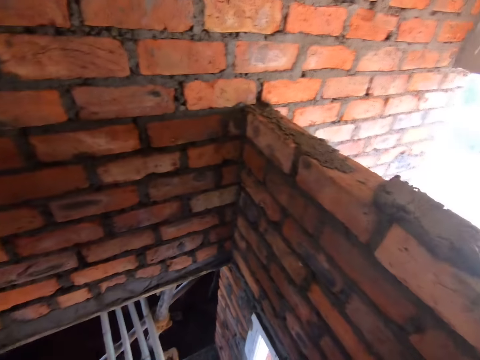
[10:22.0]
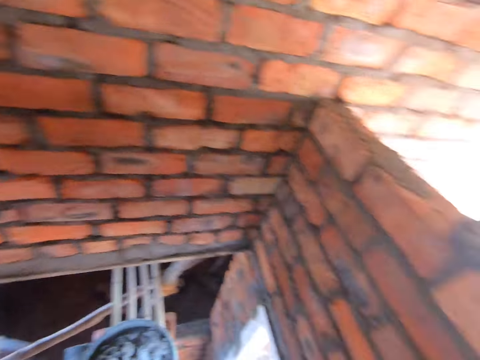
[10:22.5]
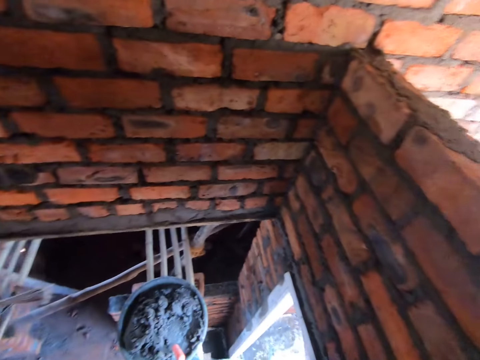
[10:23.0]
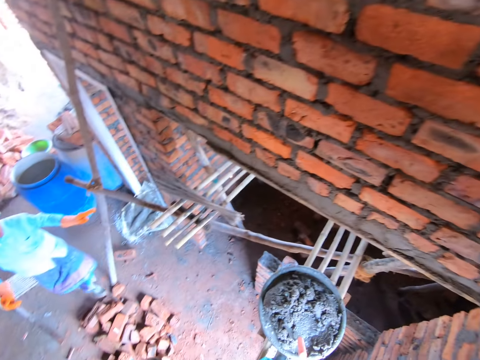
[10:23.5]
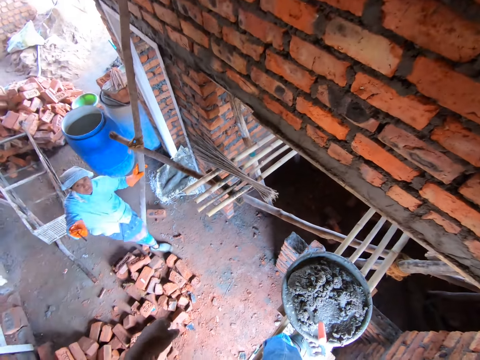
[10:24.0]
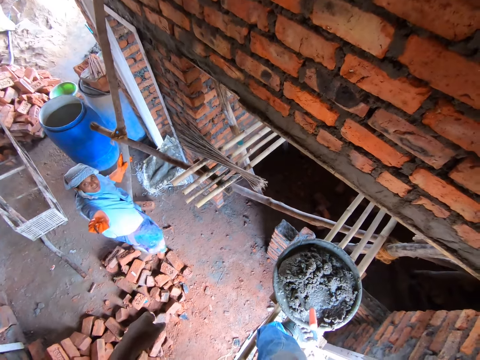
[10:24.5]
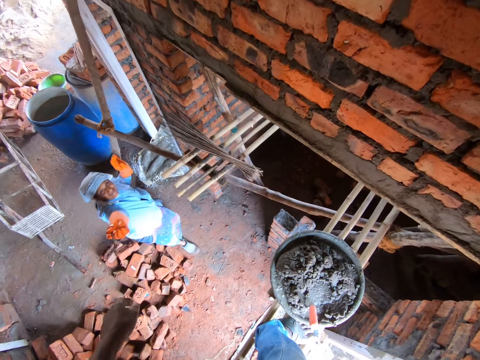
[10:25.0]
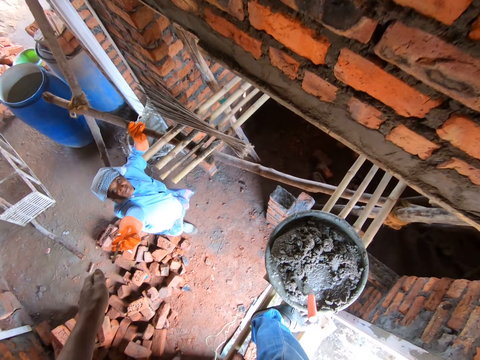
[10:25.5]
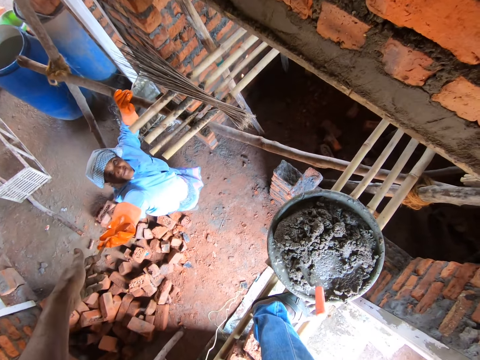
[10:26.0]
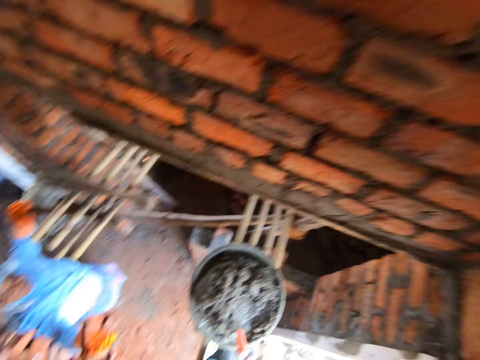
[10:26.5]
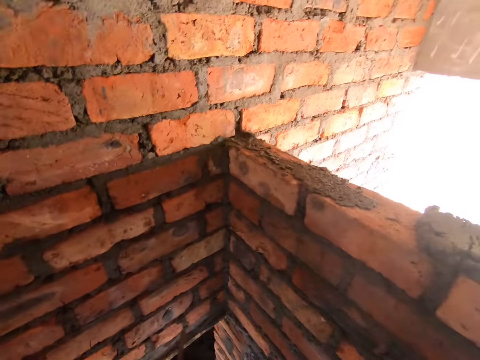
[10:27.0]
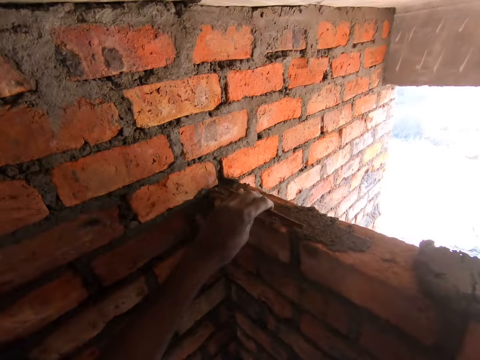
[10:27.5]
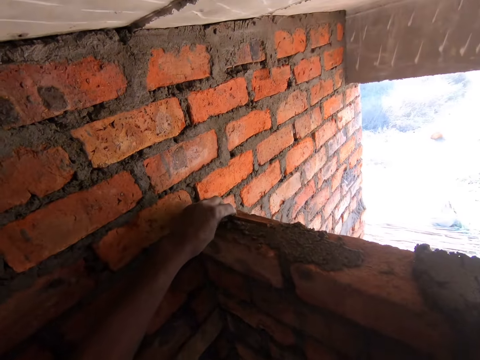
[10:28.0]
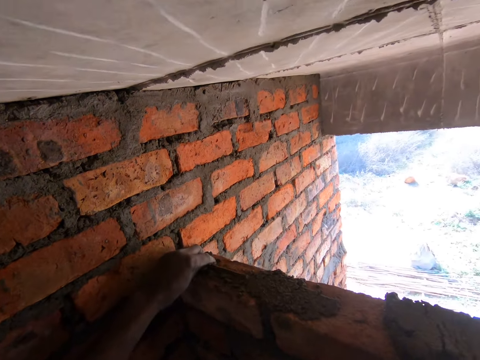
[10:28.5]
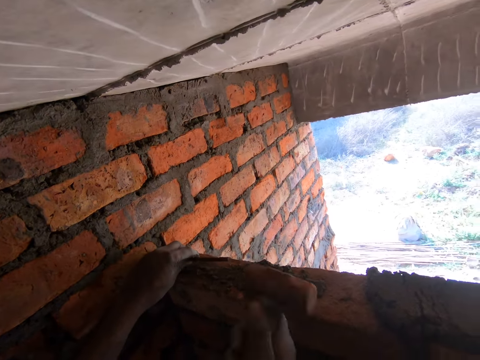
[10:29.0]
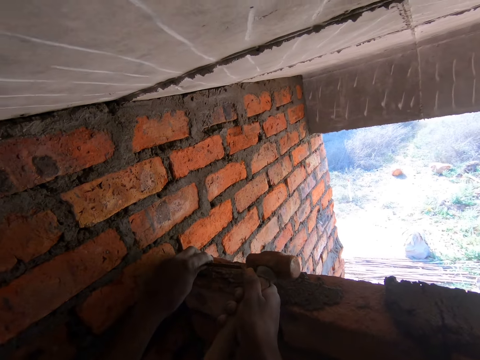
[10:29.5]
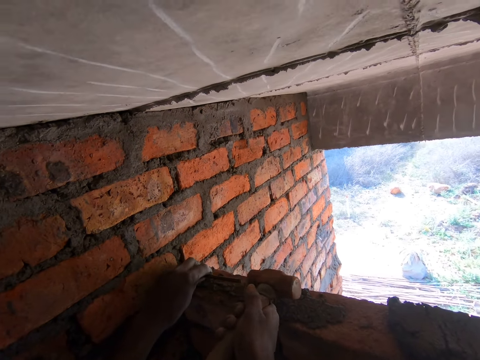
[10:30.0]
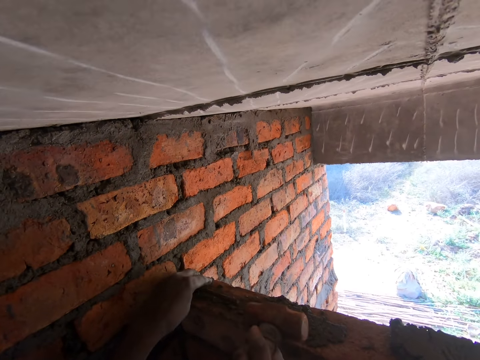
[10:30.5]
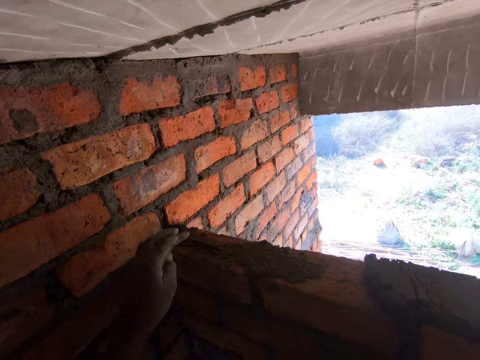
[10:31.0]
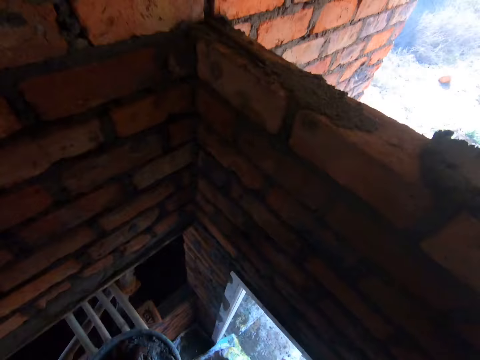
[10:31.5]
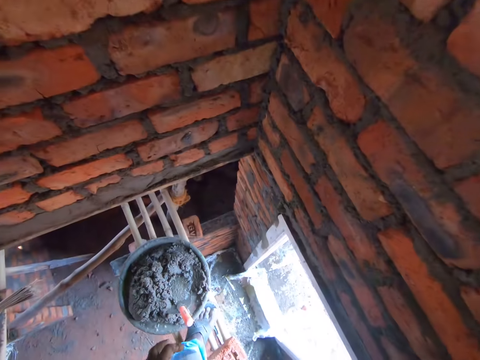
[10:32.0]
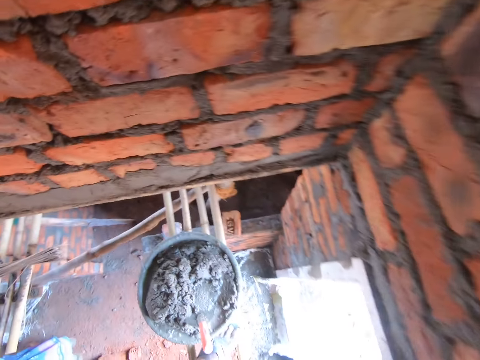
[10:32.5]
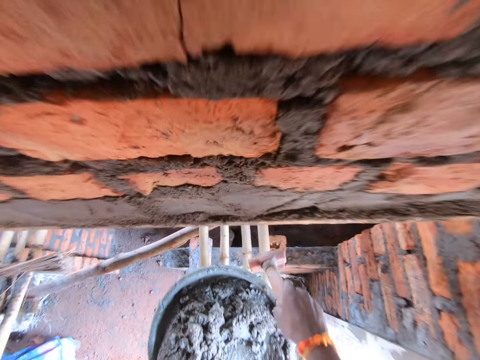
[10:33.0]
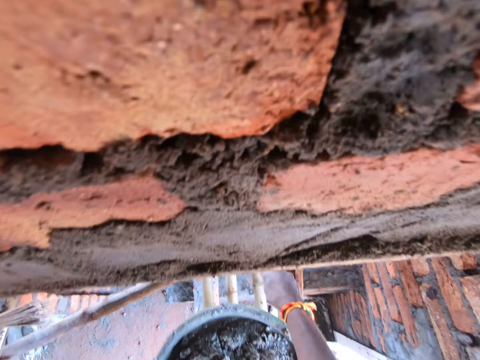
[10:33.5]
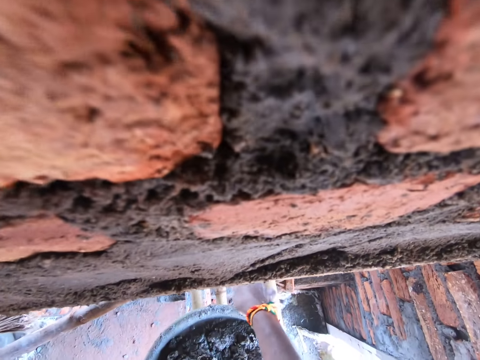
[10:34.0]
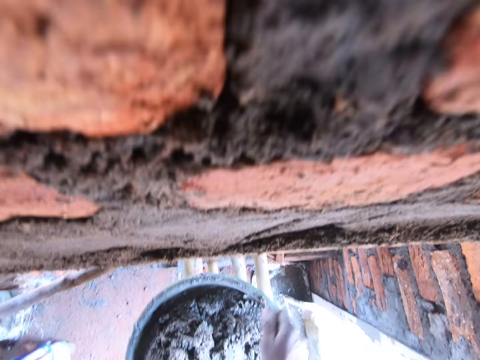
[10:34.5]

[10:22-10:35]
A lad walks around. The camera wearer takes a metal rod from the lad. They place the metal rod on the bricks, hit the metal rod with a hammer and drop the metal rod. They look around and put down the hammer.

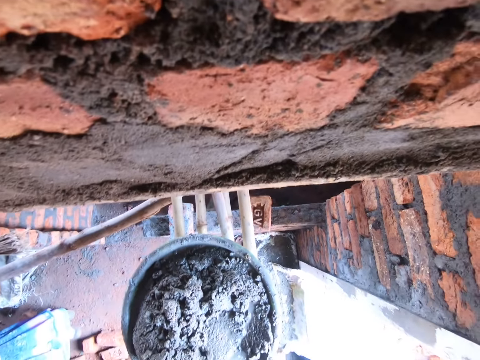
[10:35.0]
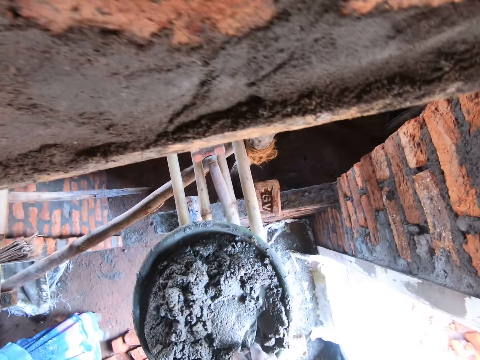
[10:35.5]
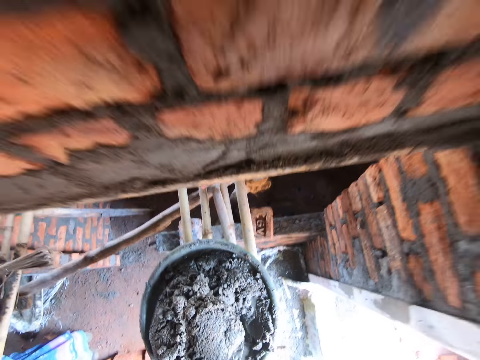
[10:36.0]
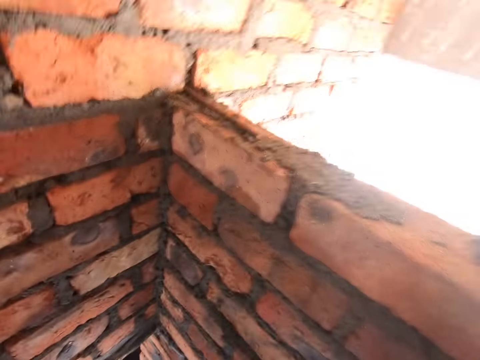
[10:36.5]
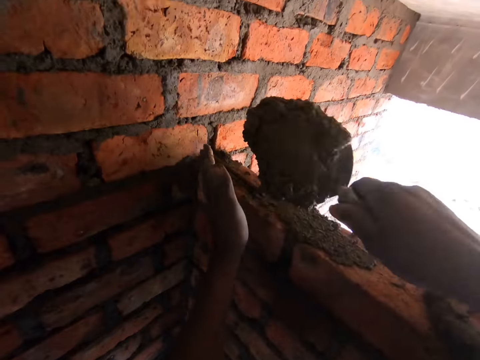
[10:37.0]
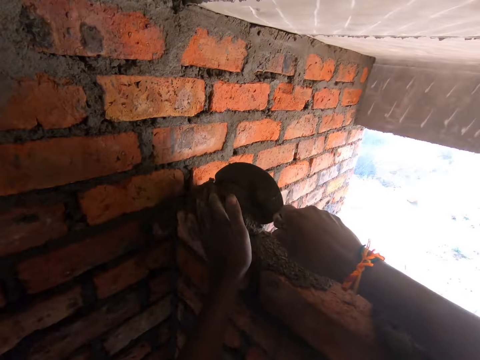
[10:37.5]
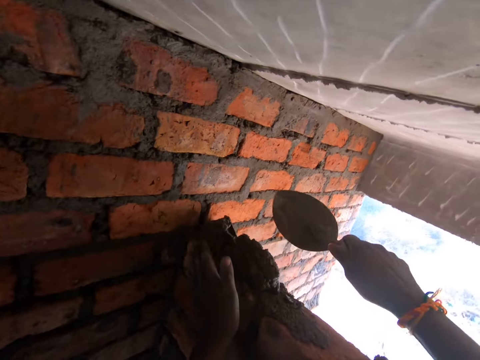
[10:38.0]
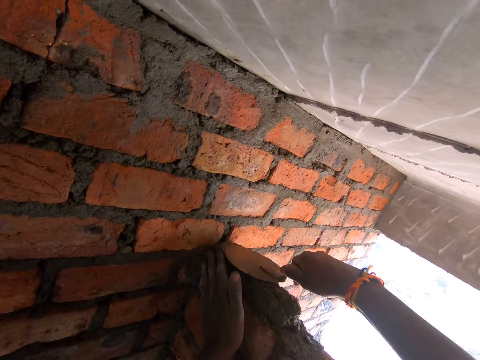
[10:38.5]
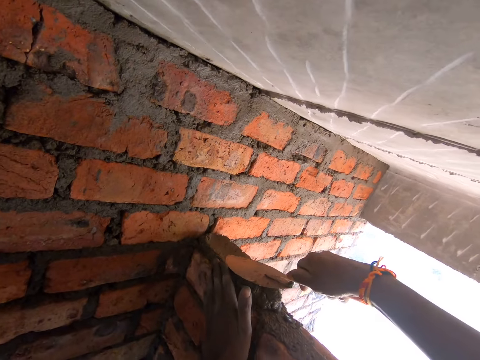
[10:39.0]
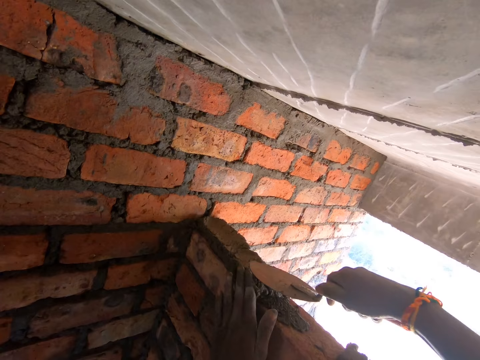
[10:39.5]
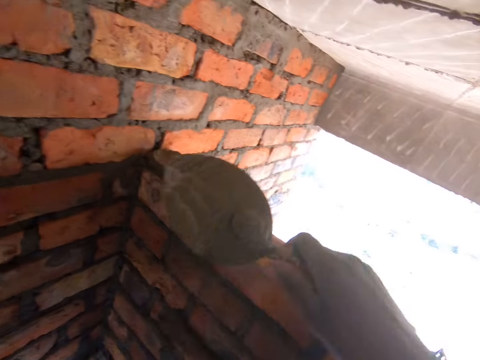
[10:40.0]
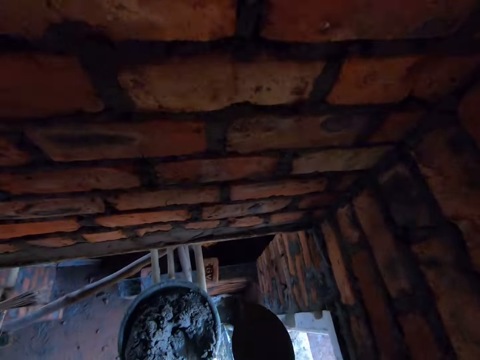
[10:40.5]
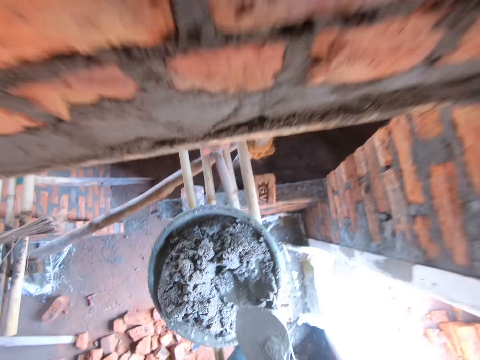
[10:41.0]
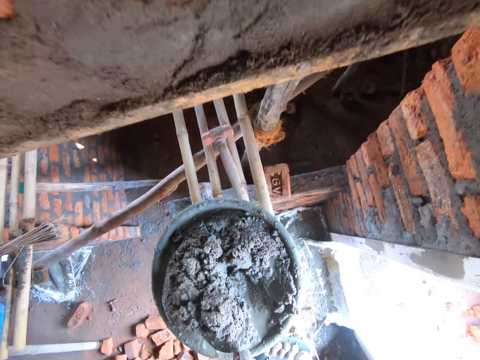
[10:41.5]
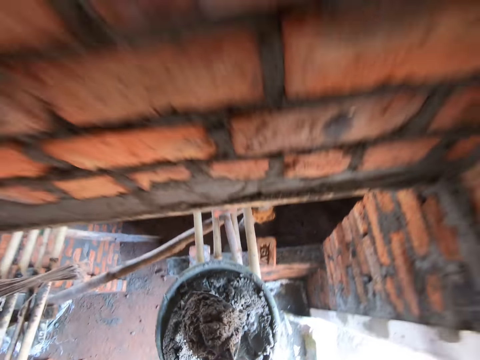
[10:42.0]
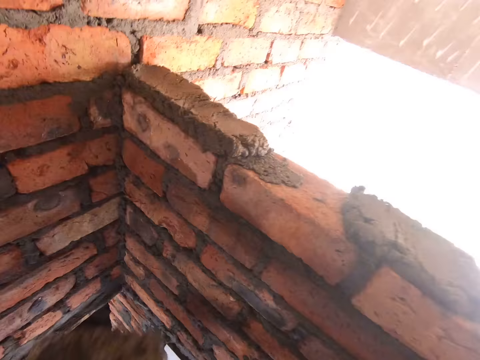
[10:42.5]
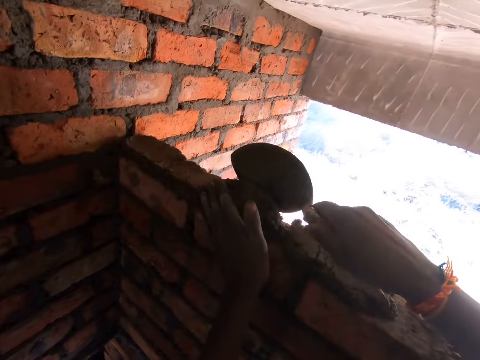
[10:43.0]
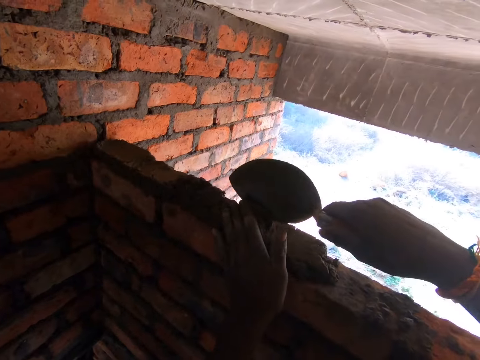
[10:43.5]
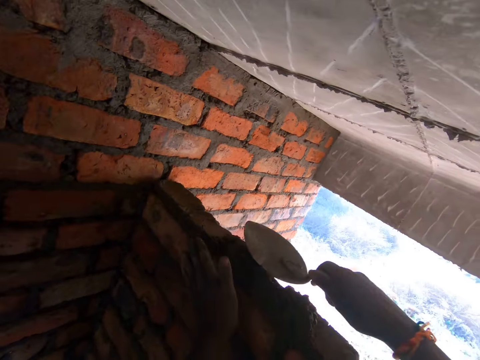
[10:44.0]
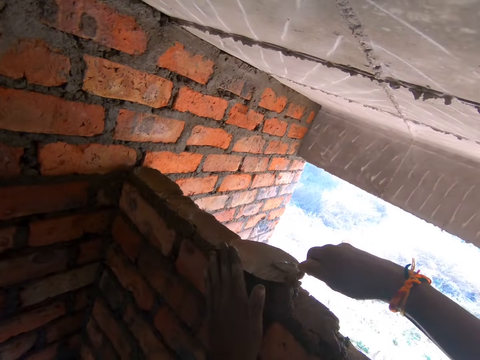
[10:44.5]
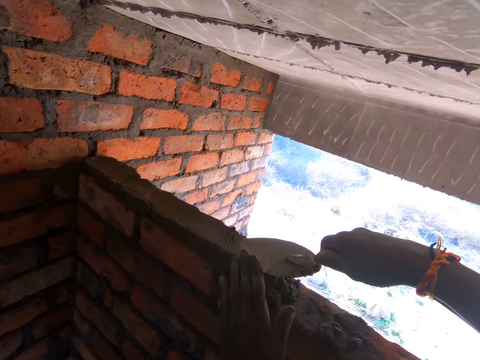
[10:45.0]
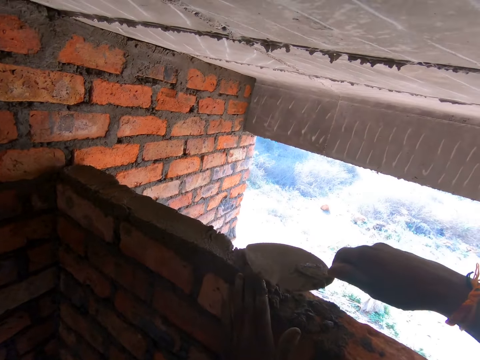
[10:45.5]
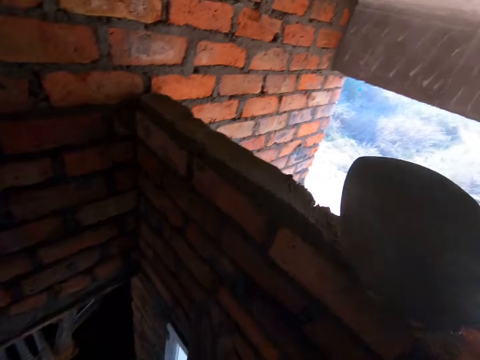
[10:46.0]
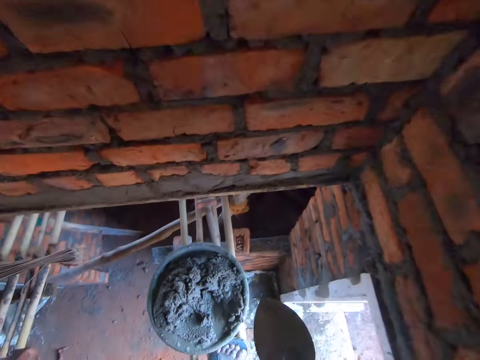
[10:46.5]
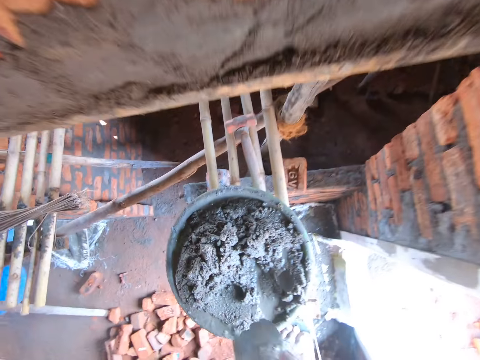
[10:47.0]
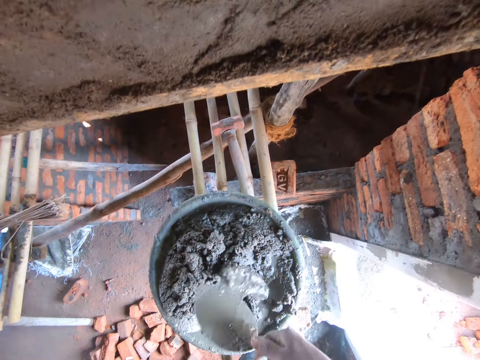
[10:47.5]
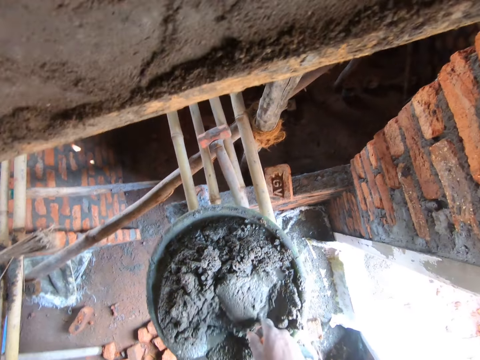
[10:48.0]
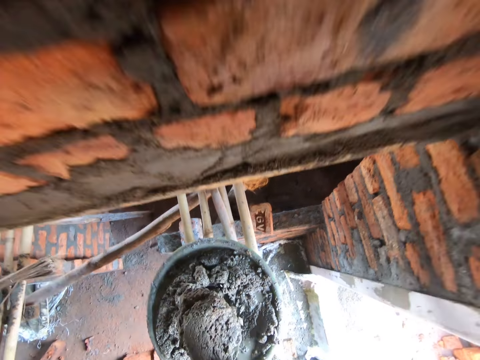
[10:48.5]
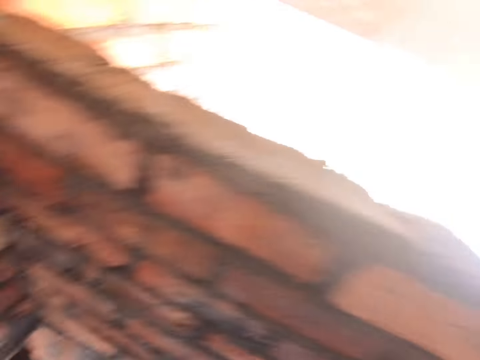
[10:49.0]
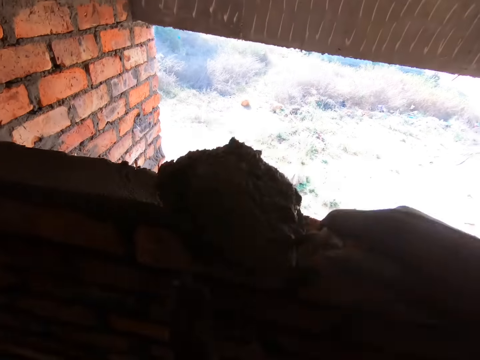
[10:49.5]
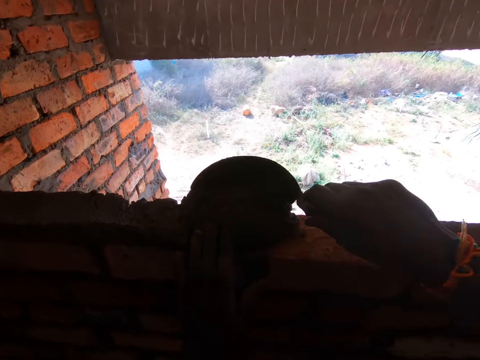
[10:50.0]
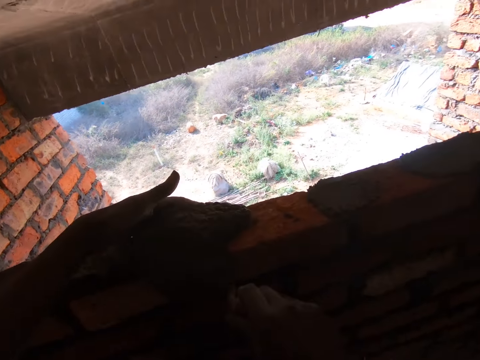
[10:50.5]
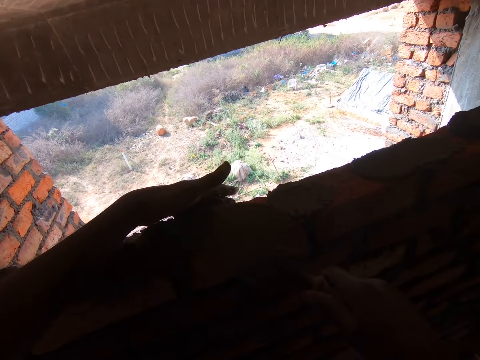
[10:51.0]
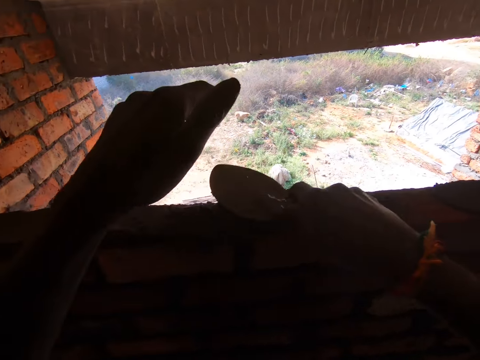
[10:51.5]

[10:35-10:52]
The camera wearer picks up a trowel, scoops concrete with the trowel and puts down concrete on a brick. They smoothen concrete on the bricks with the trowel. They scoop concrete with the trowel, put down concrete on the brick and smoothen concrete on the bricks with the trowel. They mix concrete, scoop concrete with the trowel and put down concrete on the brick. They place a hand against the bricks and smoothen concrete on the bricks with the trowel.
